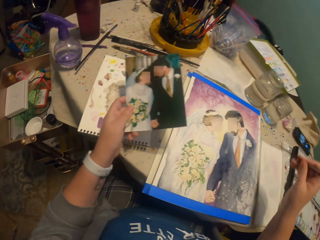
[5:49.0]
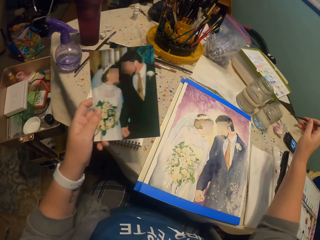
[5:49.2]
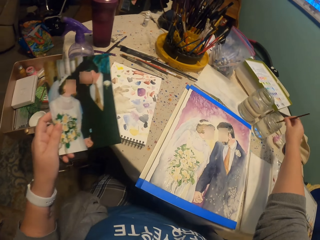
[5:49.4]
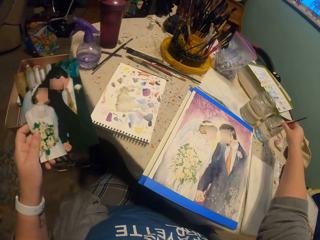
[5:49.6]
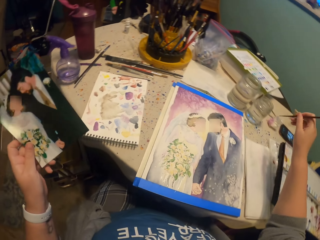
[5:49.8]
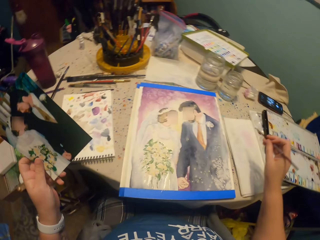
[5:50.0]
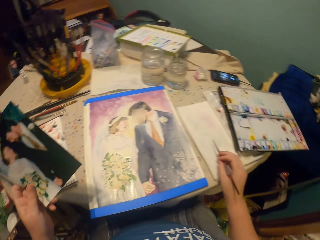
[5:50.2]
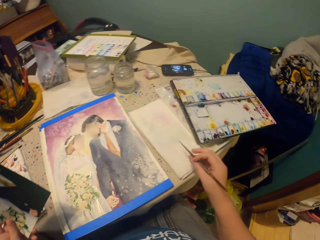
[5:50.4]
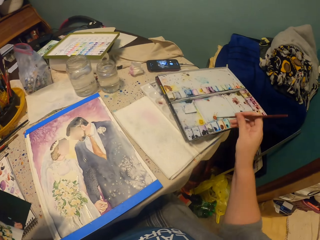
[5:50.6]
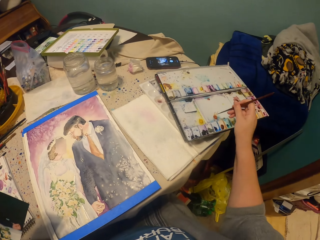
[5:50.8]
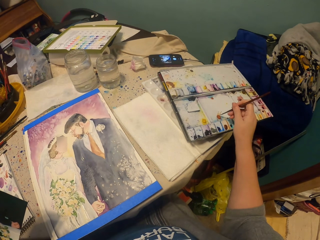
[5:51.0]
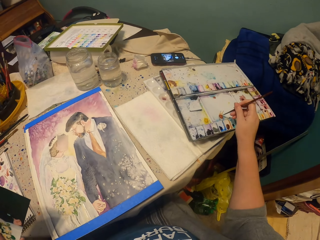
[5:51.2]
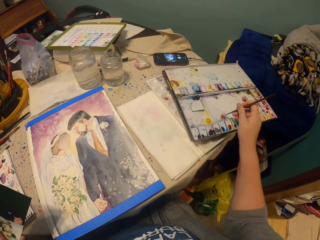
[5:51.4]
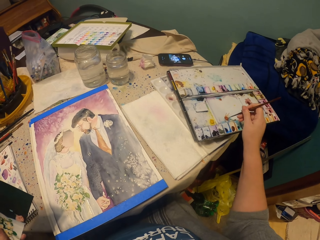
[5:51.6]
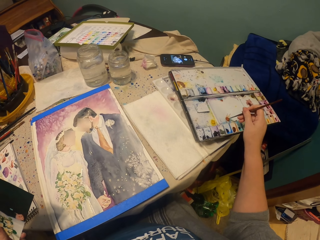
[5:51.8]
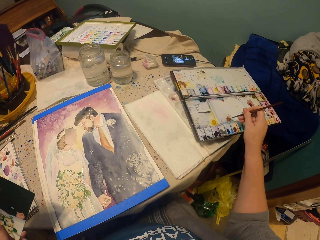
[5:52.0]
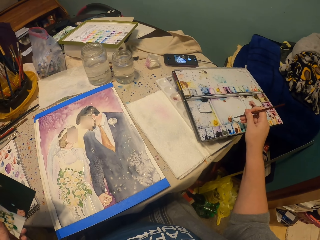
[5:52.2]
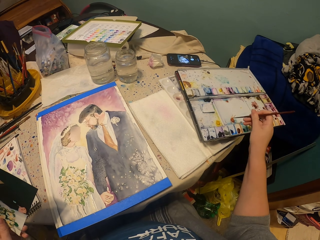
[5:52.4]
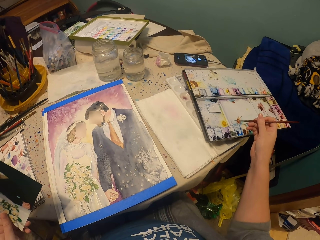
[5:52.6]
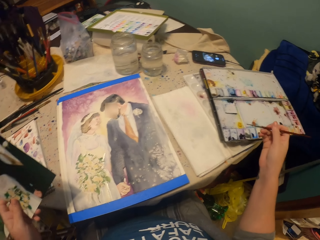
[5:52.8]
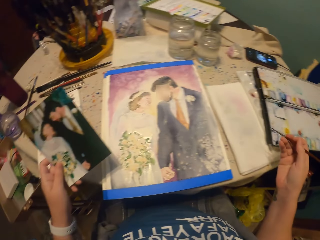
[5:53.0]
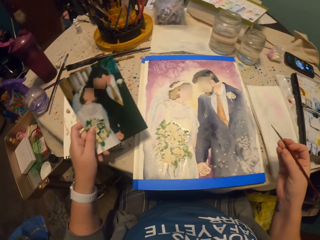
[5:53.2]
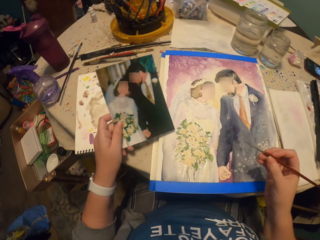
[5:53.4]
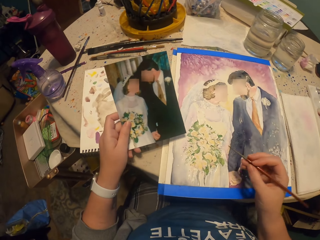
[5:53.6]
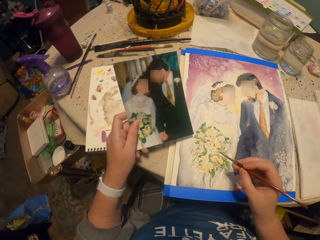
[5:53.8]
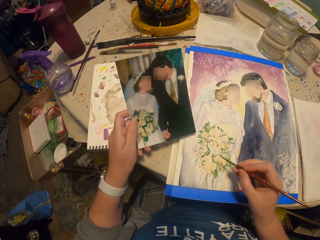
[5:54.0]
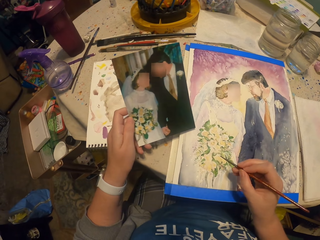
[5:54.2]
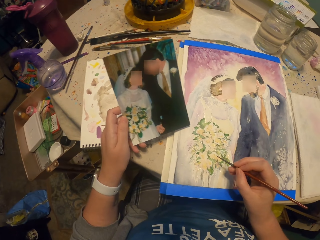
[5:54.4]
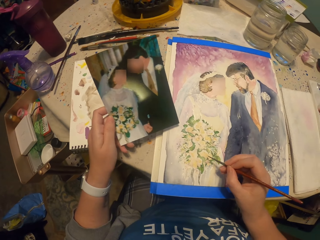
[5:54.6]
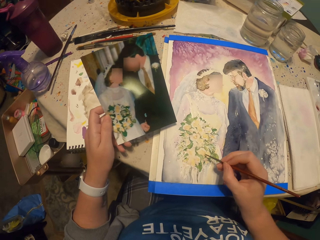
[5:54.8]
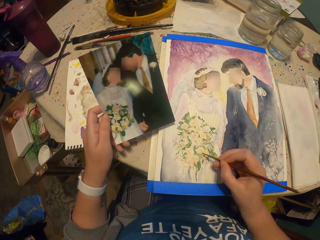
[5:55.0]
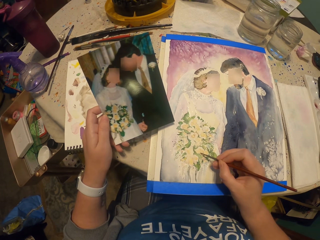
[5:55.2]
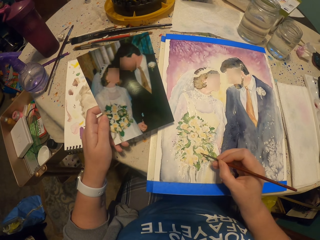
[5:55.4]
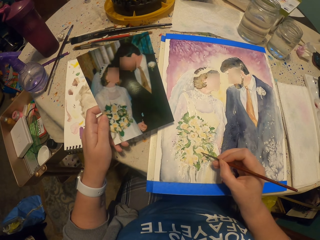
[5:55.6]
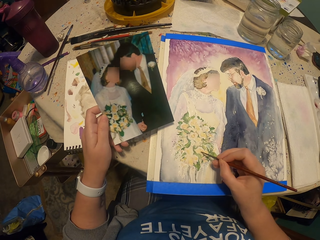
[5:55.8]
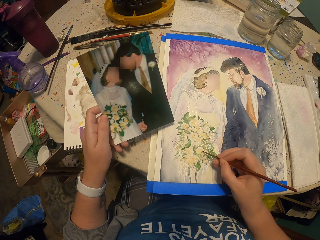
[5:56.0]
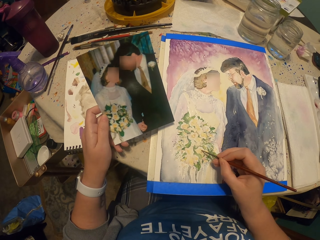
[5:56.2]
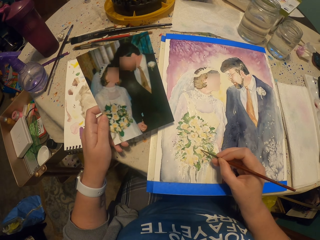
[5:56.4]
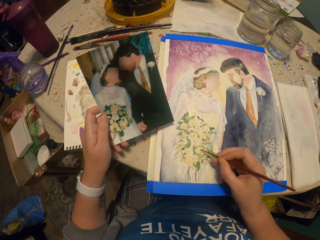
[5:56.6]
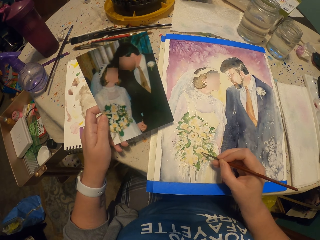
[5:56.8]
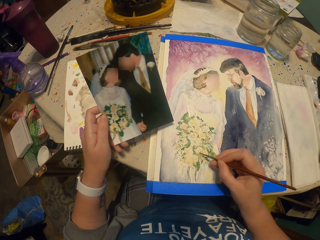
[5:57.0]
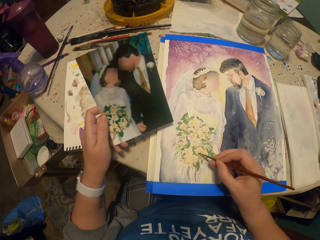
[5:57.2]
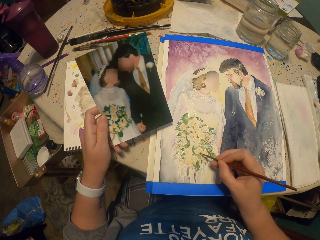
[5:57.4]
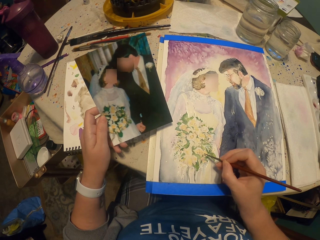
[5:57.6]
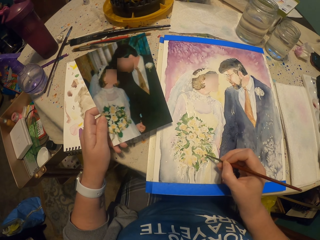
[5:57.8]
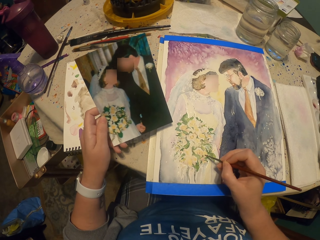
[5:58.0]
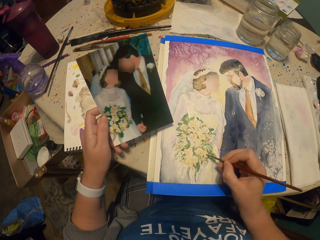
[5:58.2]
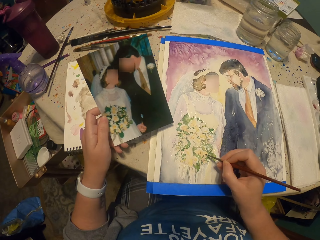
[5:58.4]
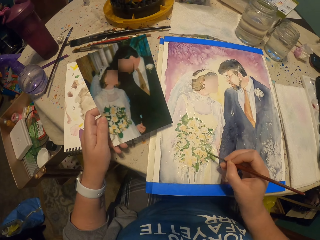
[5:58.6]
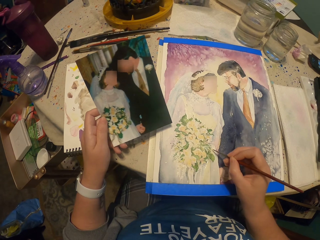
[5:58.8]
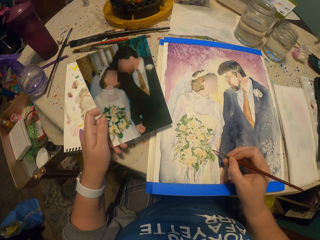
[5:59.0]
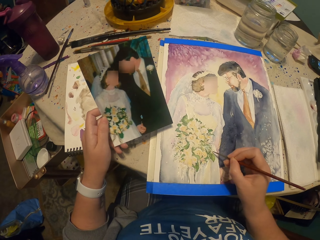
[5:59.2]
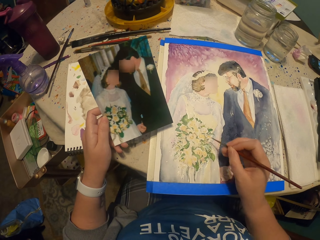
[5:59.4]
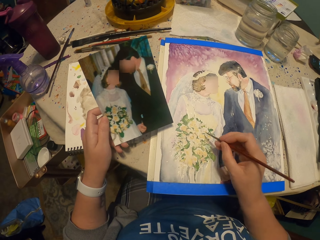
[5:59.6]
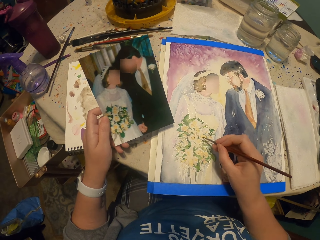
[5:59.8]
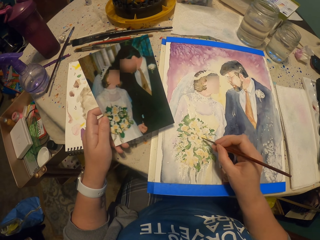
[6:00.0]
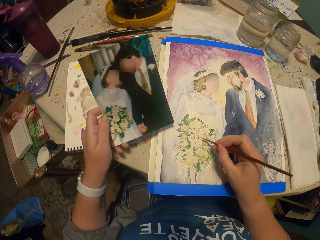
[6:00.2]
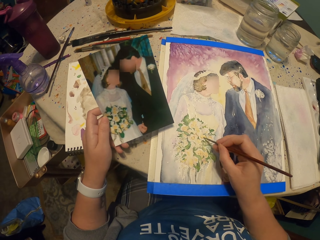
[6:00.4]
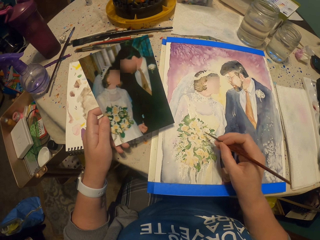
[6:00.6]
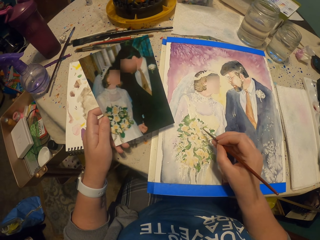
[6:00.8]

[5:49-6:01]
The camera wearer dips a paint brush in a jar of water. They immerse the brush in a watercolor. They paint on a paper.

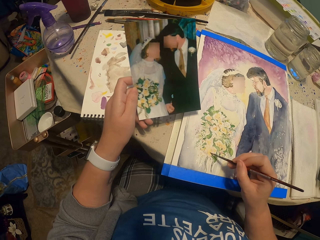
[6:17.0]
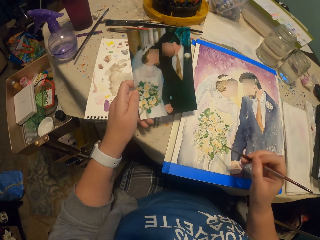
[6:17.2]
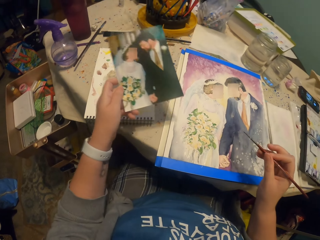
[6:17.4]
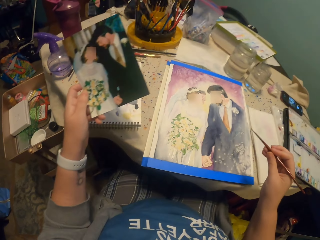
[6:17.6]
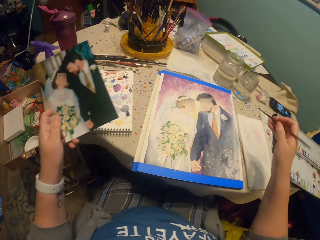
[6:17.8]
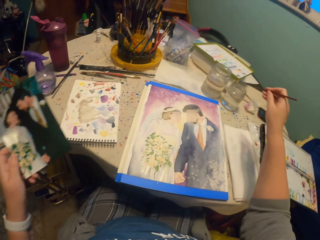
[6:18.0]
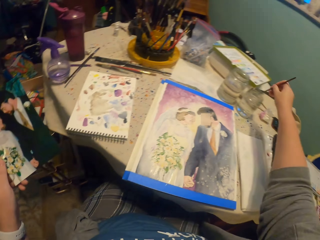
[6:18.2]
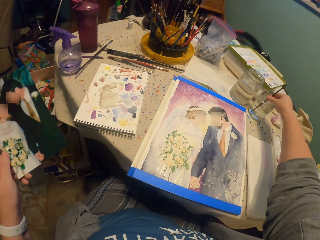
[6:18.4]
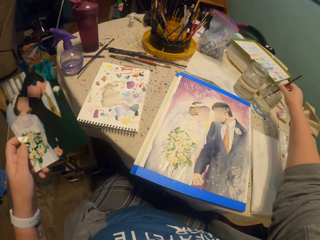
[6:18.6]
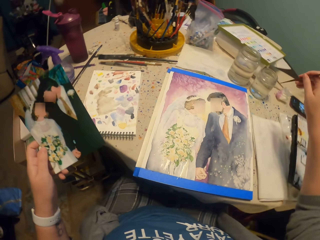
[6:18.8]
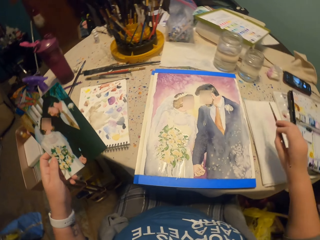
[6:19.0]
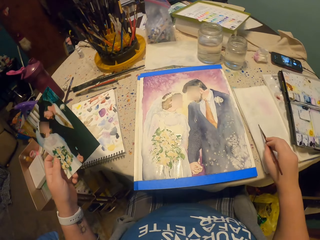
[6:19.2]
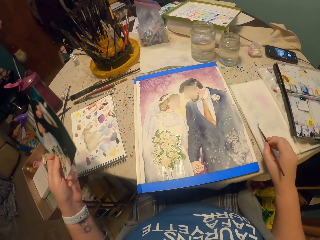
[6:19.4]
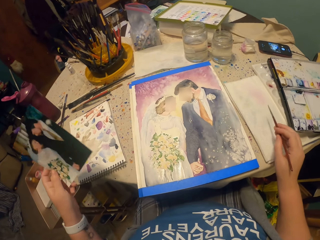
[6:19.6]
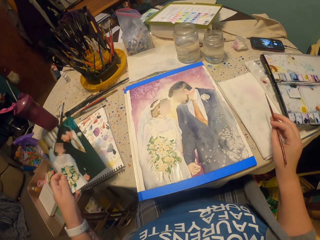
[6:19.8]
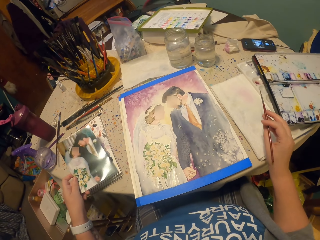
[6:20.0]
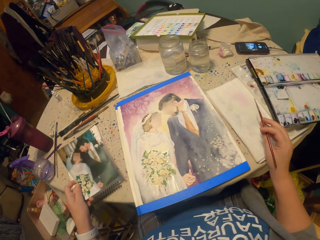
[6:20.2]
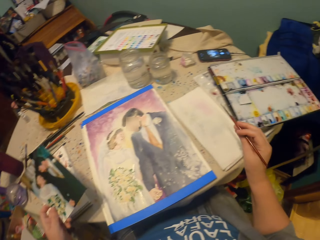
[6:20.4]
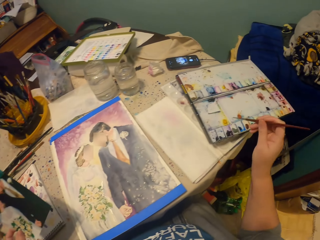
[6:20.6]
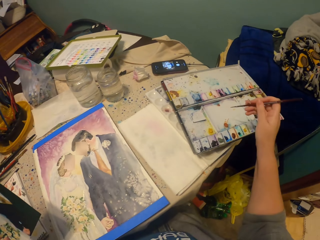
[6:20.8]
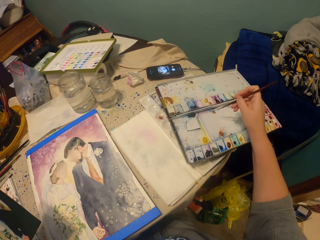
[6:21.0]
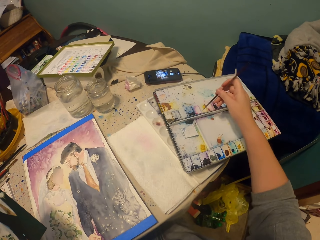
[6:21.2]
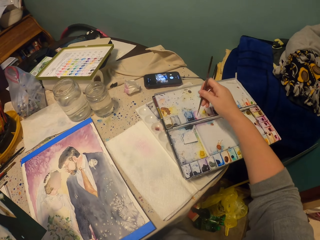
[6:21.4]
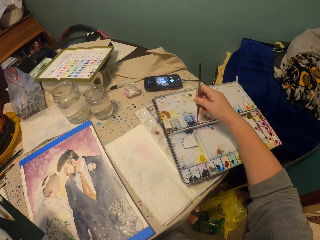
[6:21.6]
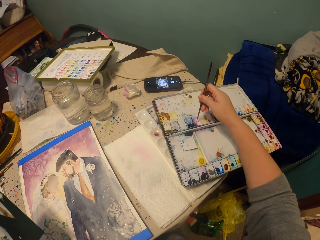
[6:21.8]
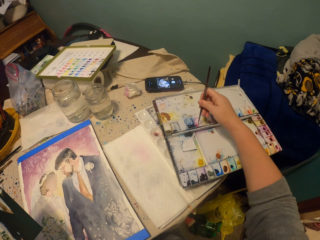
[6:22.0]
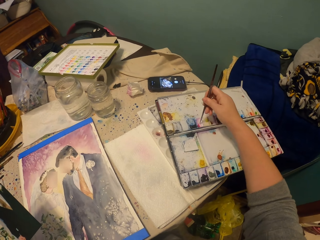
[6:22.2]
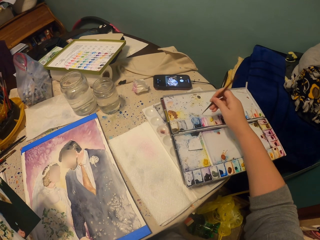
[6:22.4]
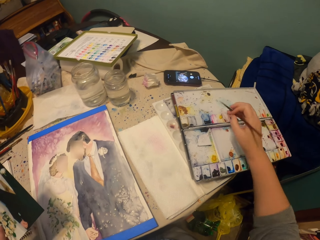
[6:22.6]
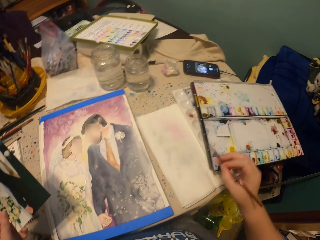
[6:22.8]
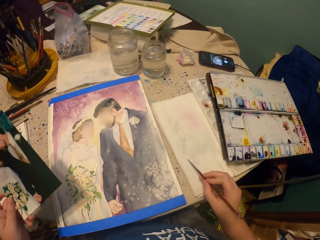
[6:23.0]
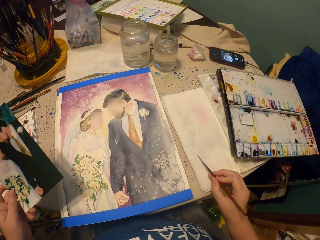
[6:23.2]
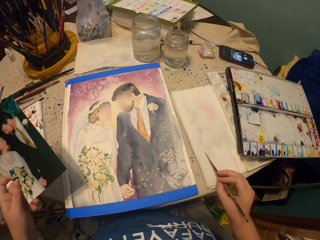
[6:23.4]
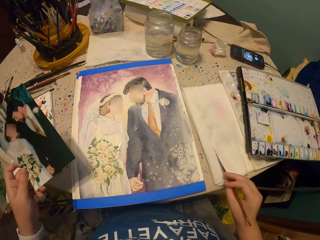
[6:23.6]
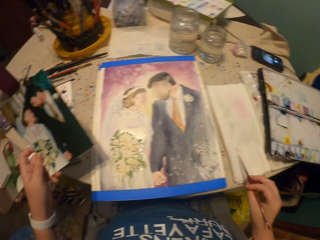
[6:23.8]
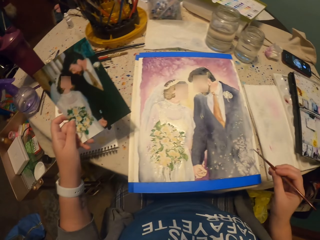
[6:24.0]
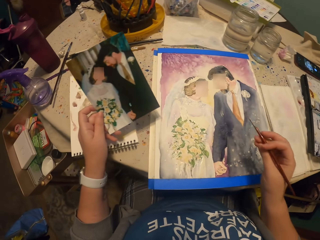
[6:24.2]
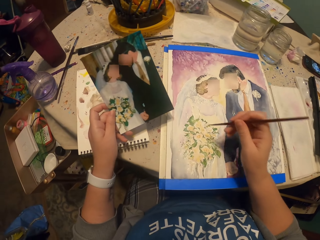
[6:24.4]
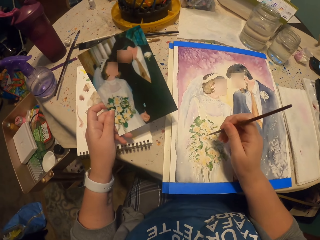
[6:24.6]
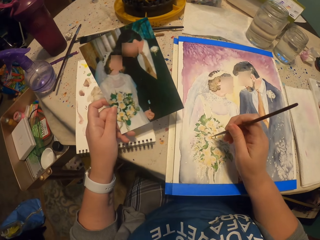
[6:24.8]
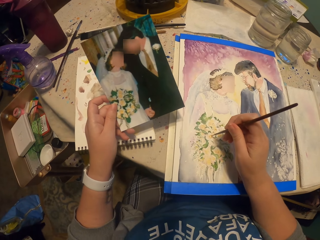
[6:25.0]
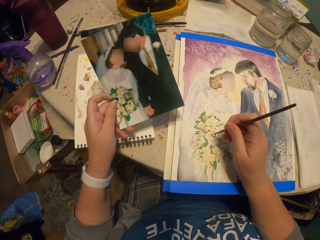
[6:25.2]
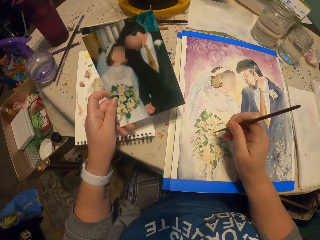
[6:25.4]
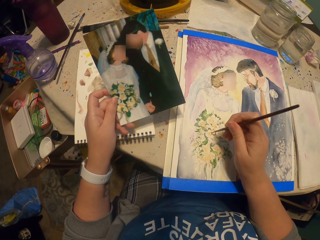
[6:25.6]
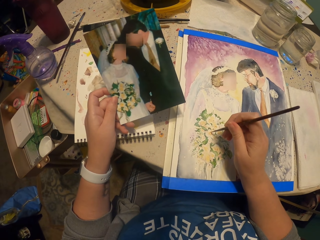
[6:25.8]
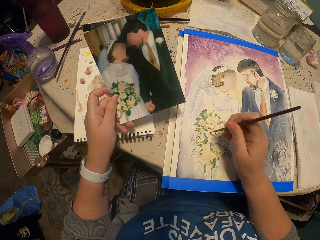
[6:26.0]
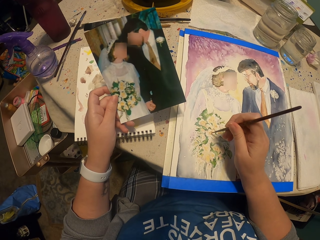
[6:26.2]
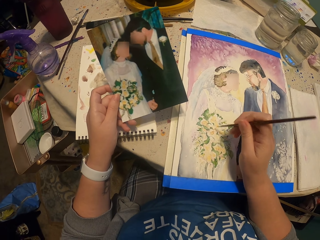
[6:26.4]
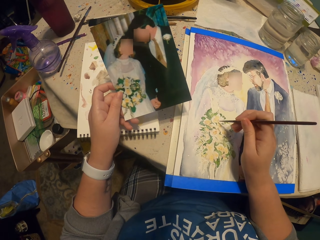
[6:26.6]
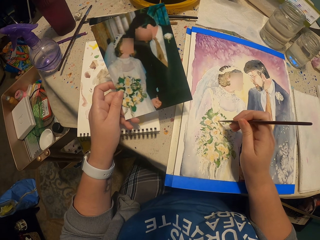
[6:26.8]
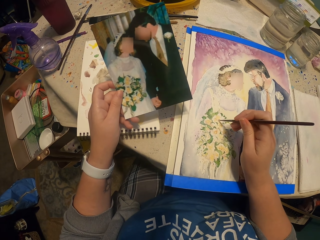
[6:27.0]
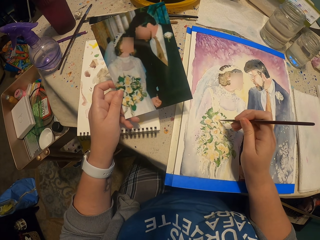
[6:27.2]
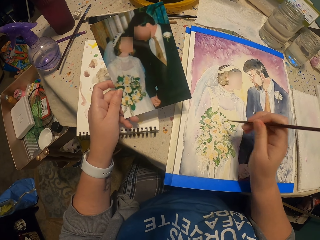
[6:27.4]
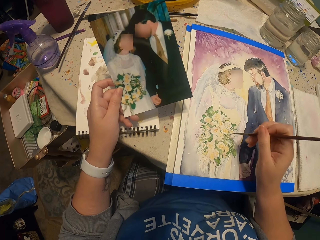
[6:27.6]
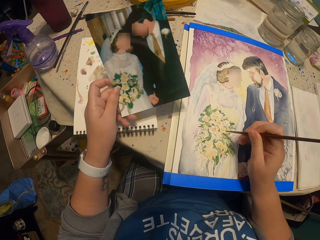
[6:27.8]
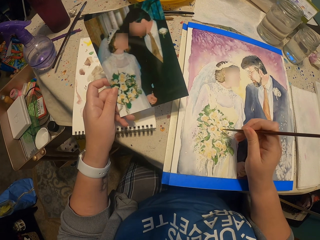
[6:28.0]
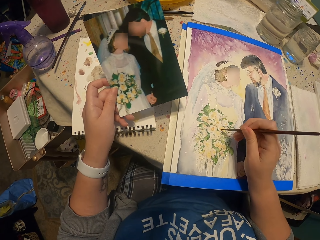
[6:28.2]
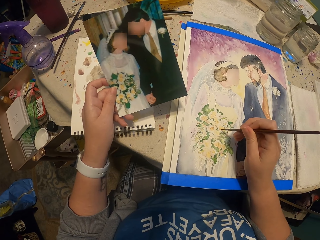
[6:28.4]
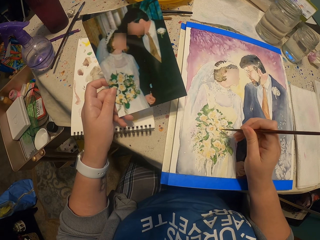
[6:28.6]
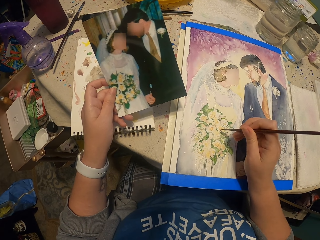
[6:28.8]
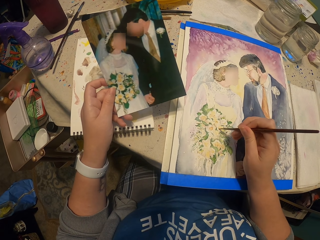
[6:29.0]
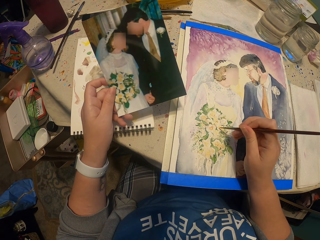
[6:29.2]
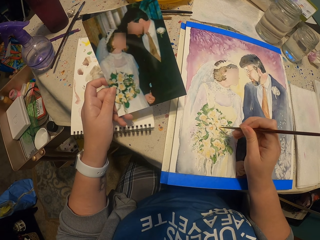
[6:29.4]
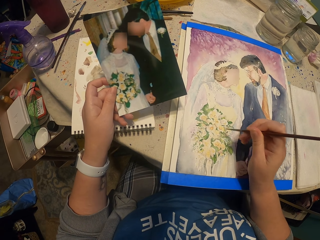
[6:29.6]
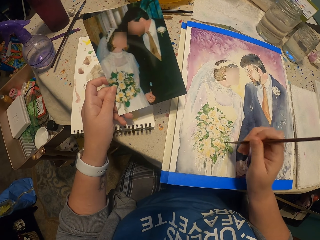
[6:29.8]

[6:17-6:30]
The camera wearer dips a paint brush in a jar of water. They wipe the tip of the brush on a paper. They immerse the brush in a watercolor. They wipe the tip of the brush on the paper. They paint on the paper.
